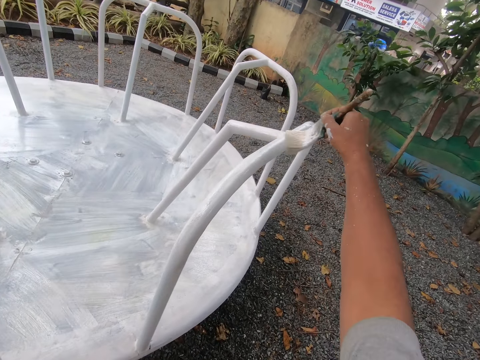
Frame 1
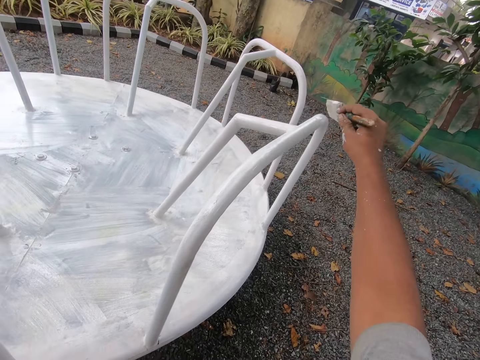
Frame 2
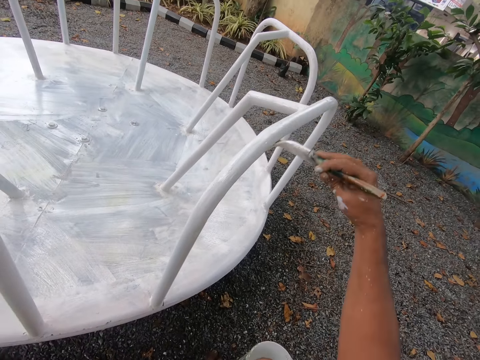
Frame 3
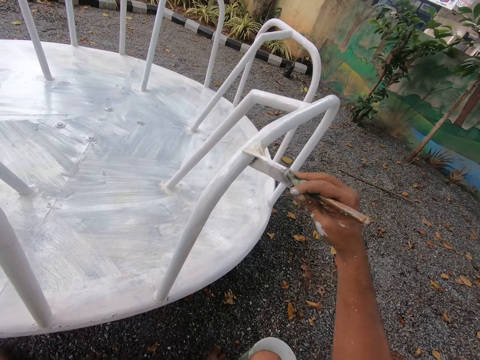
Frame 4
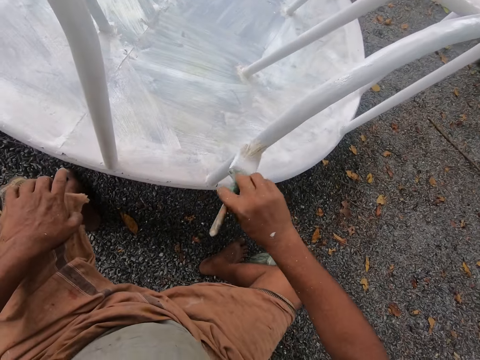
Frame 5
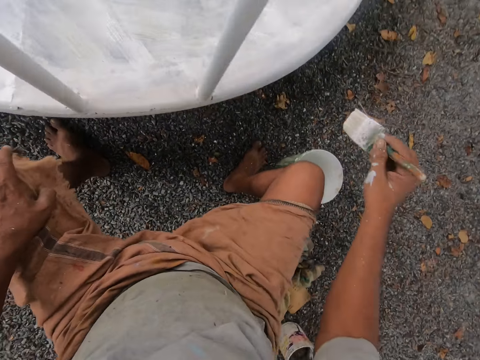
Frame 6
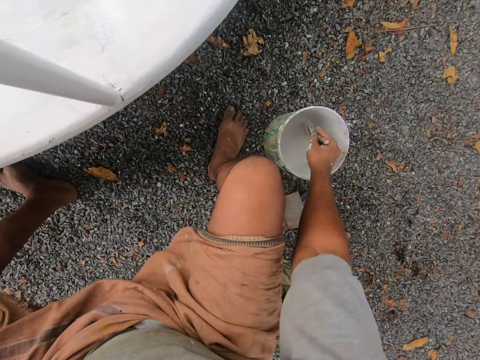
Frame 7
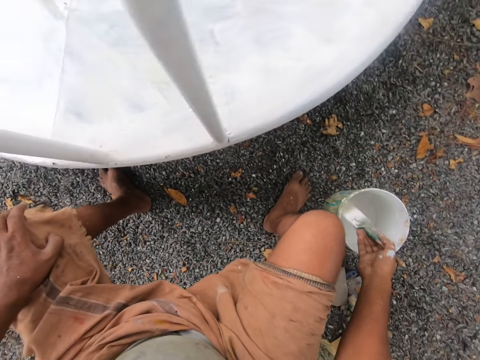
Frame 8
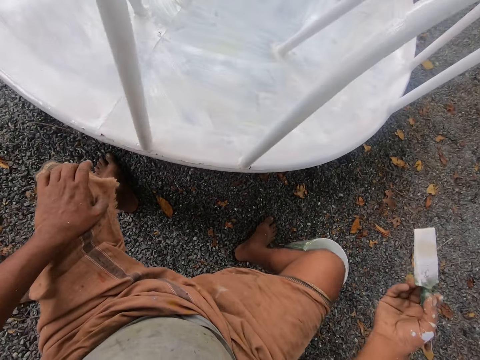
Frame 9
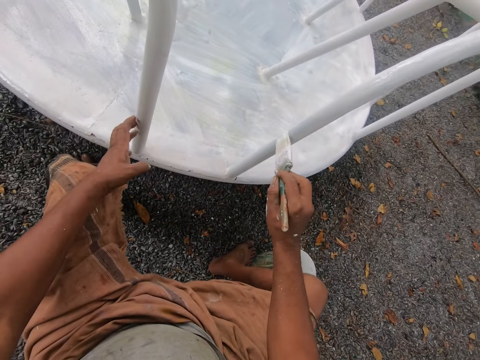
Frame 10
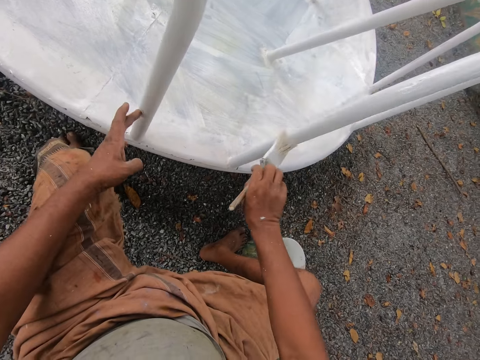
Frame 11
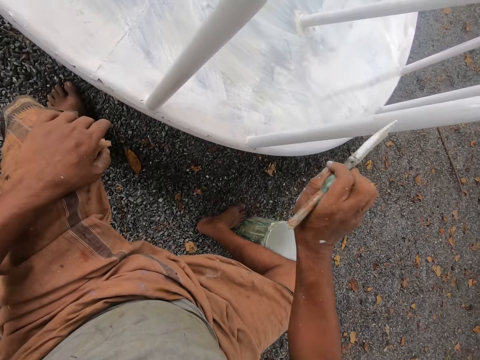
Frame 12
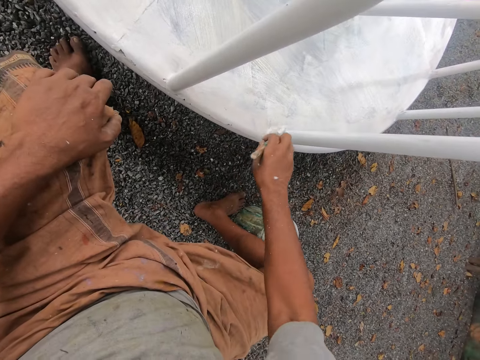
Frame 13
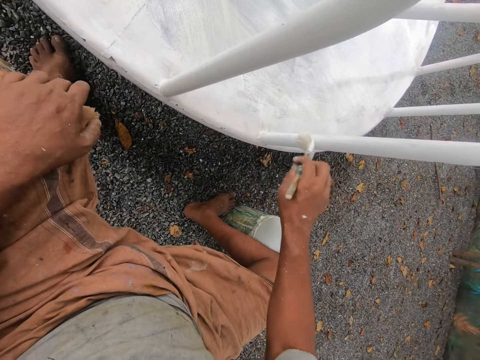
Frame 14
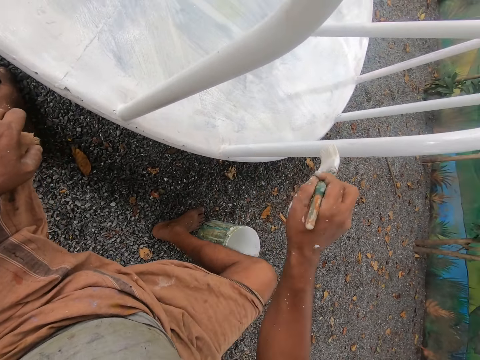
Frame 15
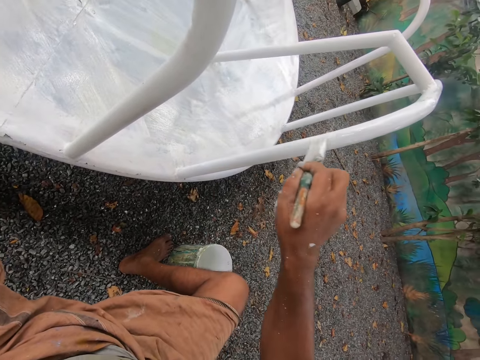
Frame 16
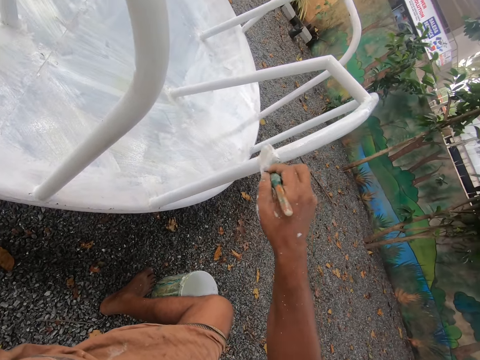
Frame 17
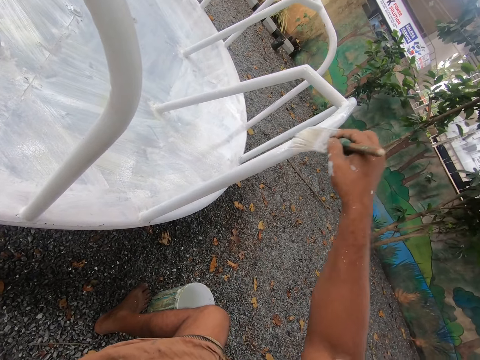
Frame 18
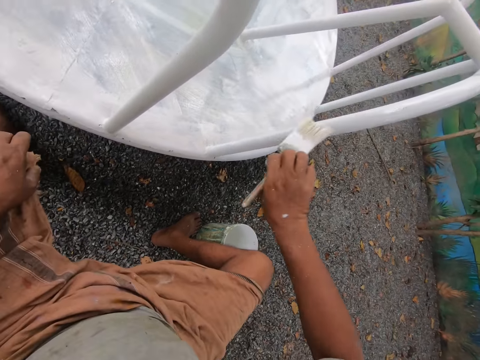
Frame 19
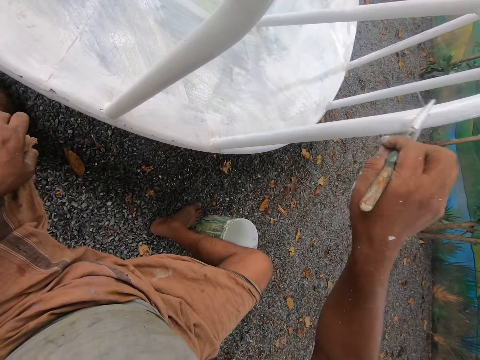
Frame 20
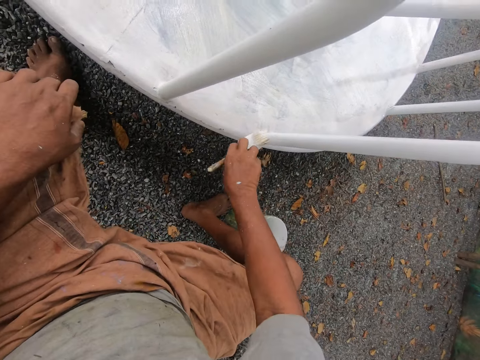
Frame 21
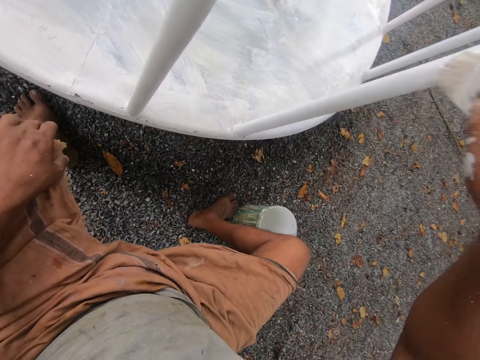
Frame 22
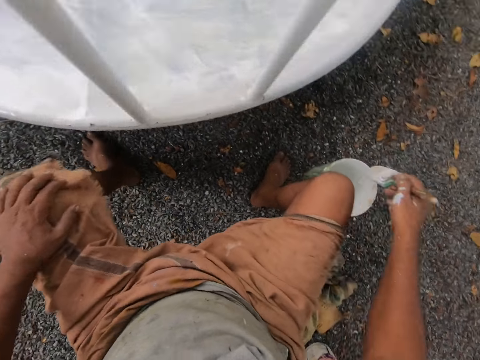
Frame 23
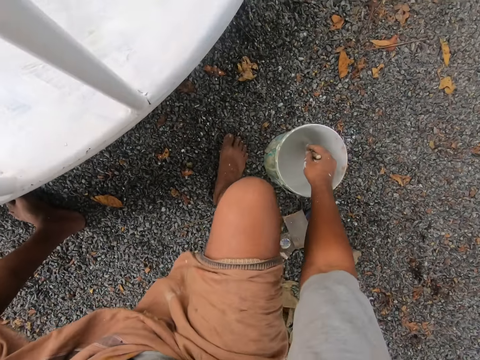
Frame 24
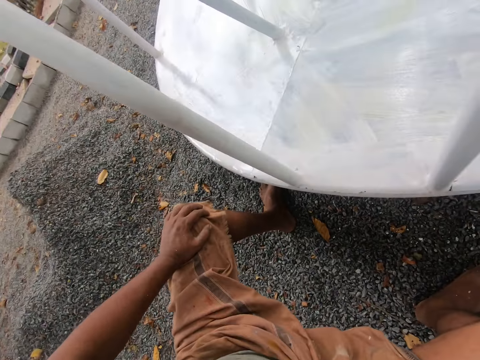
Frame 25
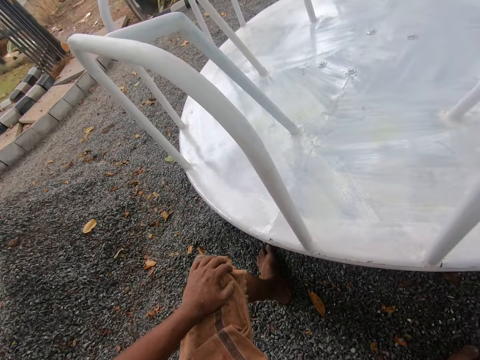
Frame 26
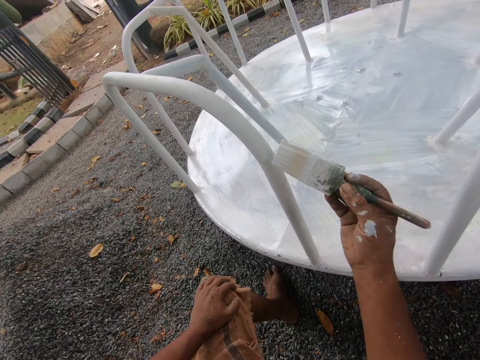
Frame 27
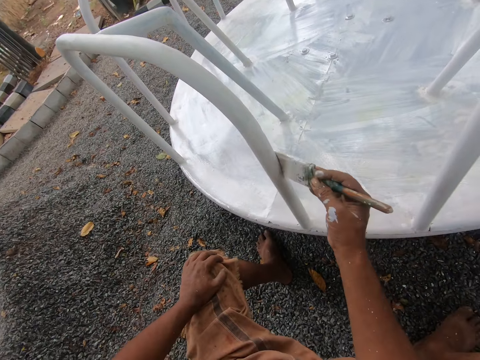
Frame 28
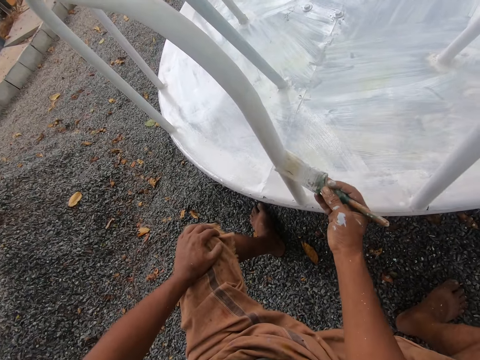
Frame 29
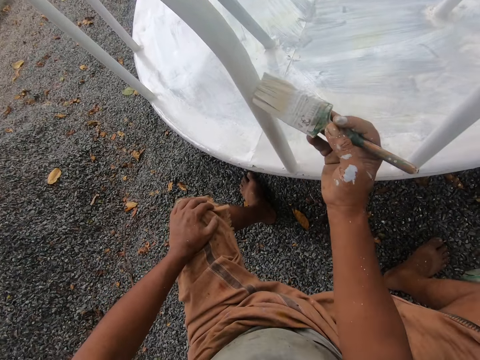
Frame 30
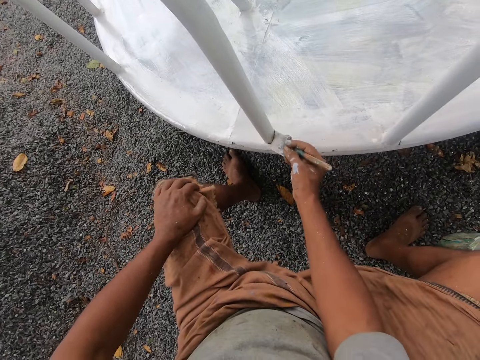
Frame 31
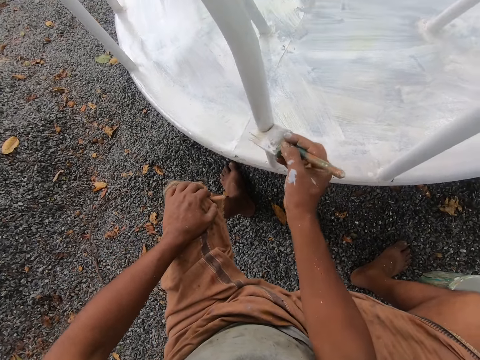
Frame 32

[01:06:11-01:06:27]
The camera wearer dips the paint brush in his right hand into the paint bucket on the ground. He removes the paint brush from the bucket. He touches the playground roundabout with his left hand. He paints the playground roundabout with the paint brush in his right hand. He holds the railing with his left hand. He dips the paint brush in his right hand into the paint bucket on the ground. He stares at the swing. He paints the playground roundabout with the paint brush in his right hand.

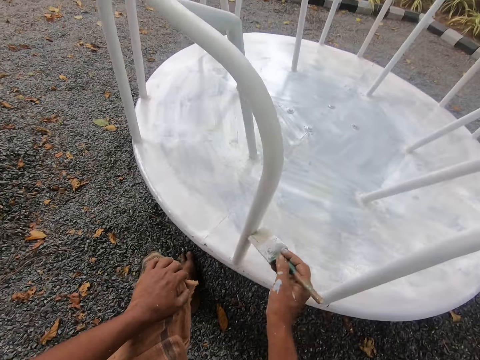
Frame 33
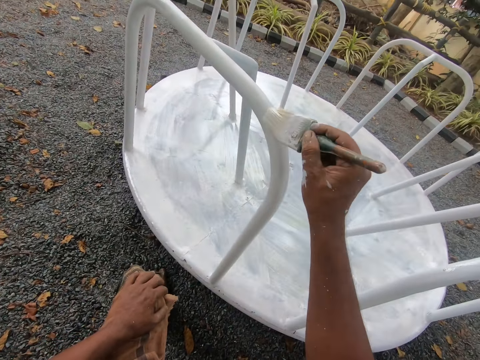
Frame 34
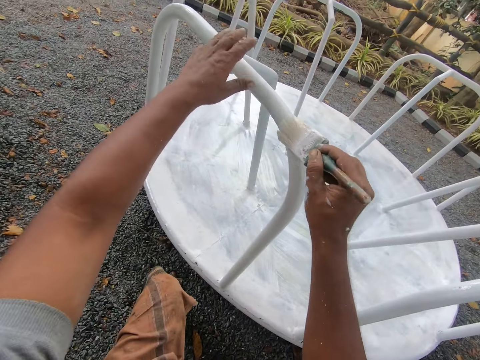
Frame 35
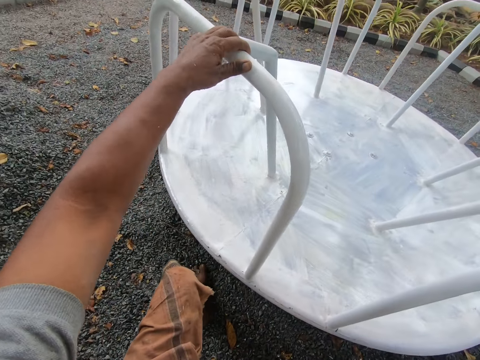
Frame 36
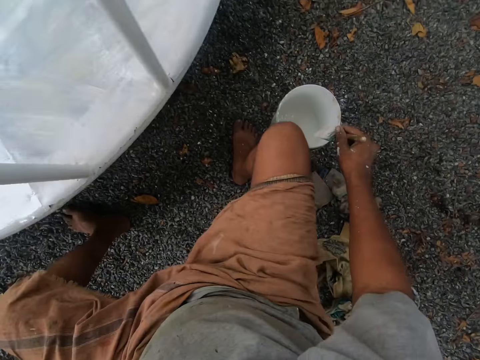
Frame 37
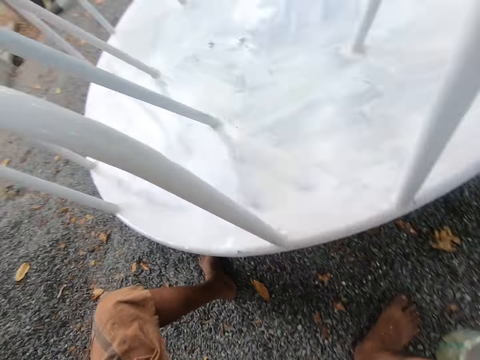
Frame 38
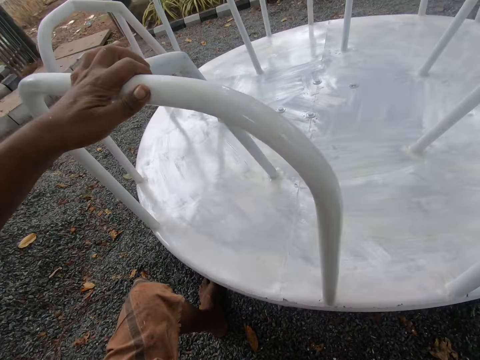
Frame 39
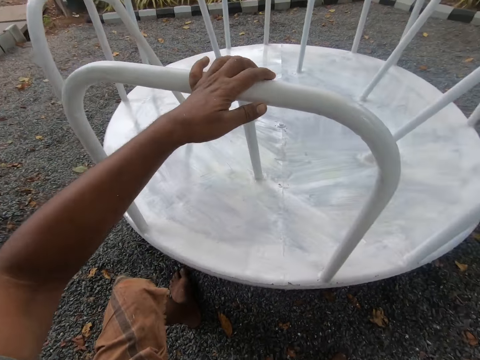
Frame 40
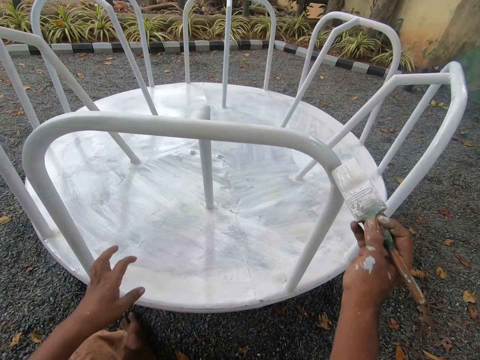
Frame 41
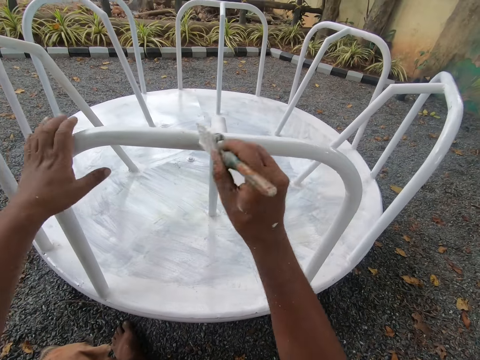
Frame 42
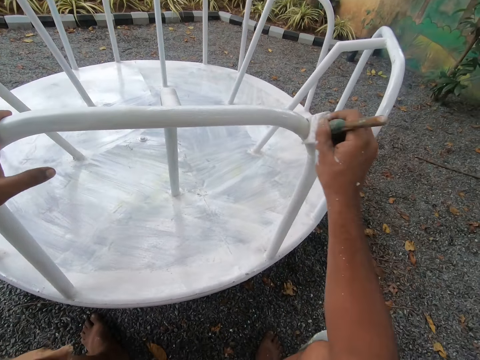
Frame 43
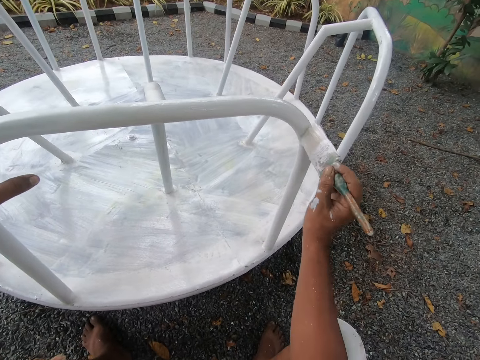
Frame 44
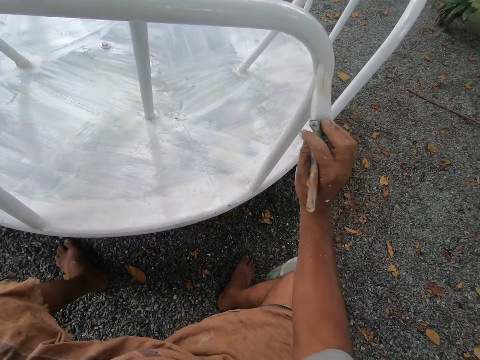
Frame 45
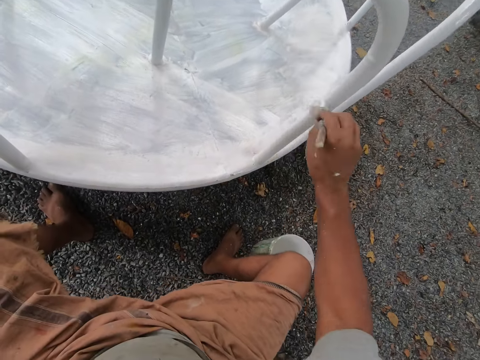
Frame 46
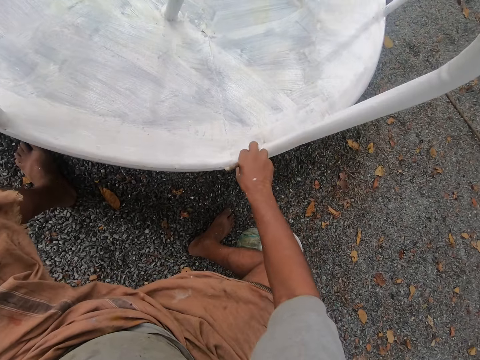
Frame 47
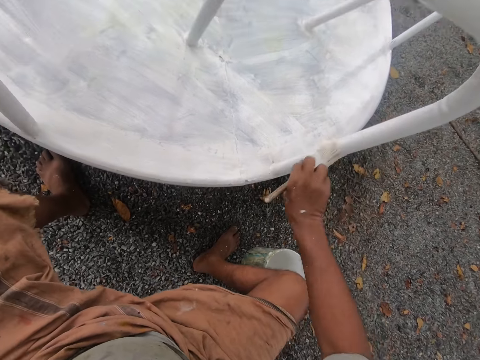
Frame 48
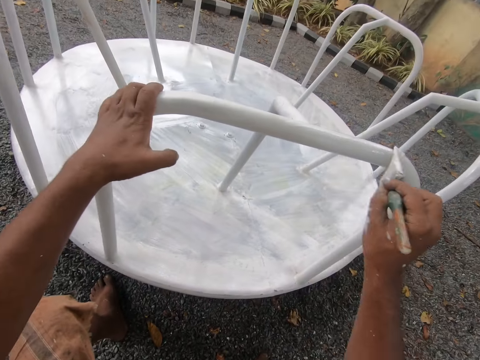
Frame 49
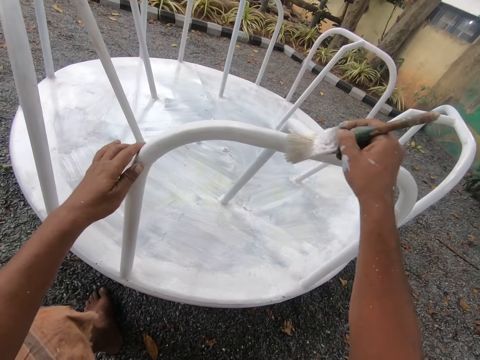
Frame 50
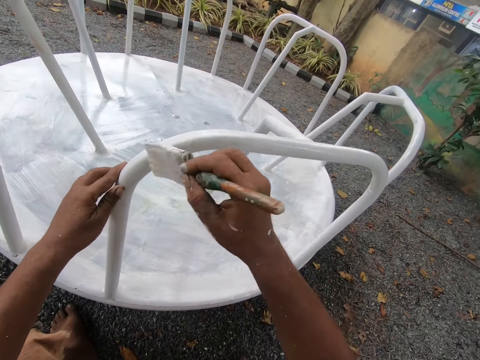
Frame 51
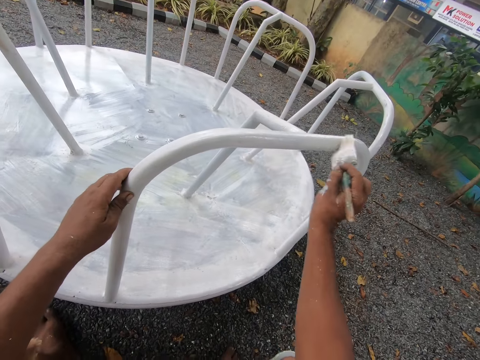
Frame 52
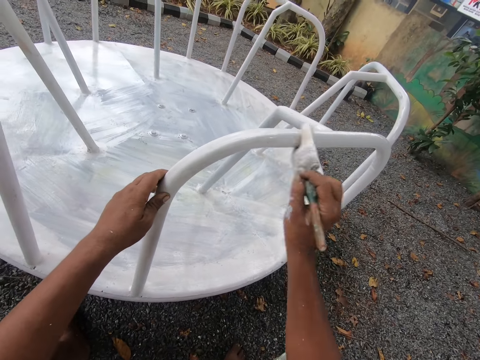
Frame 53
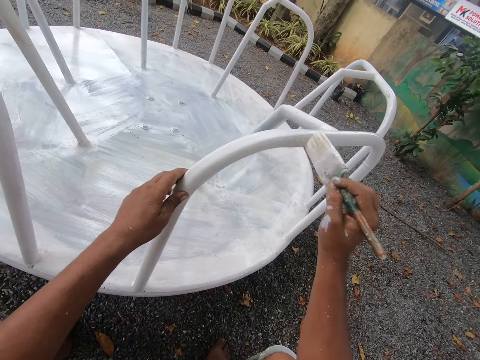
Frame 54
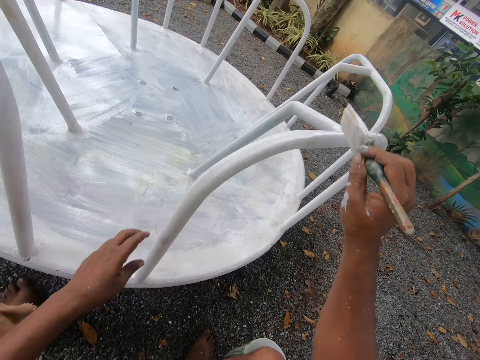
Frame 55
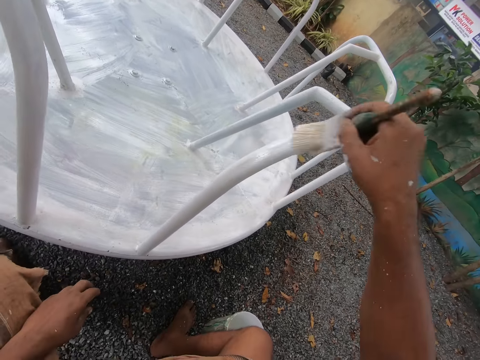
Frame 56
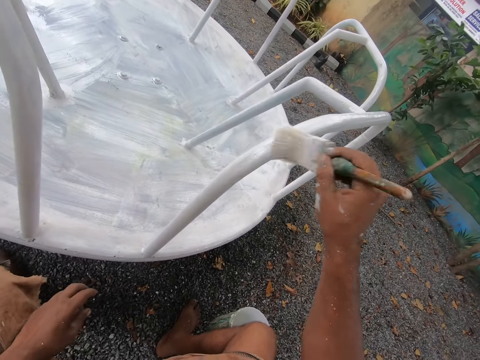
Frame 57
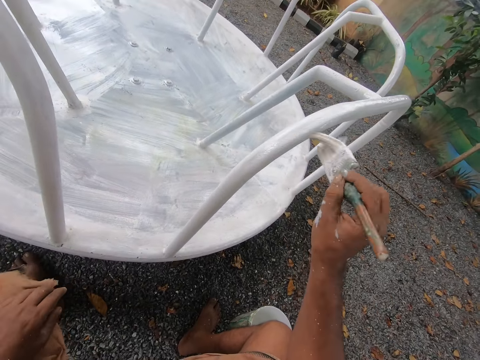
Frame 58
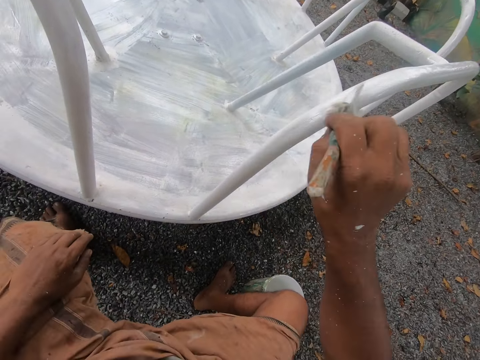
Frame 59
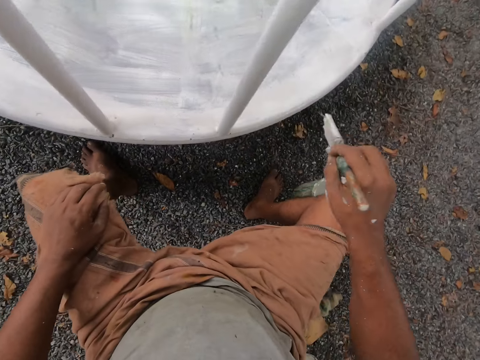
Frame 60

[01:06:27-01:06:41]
The camera wearer holds the playground roundabout with his left hand. He paints the railing of the swing. He dips the paint brush in his right hand into the paint bucket on the ground. He stares at the swing. He repositions his left hand on the playground roundabout. He lets go of the railing. He paints the playground roundabout with the paint brush in his right hand. He holds the railing with his left hand. He paints the railing of the swing. He lets go of the railing. He paints the railing of the swing.
